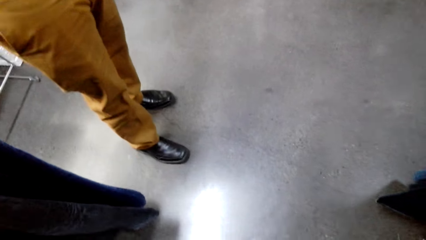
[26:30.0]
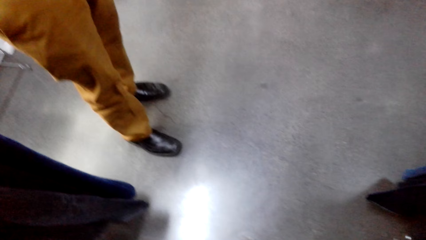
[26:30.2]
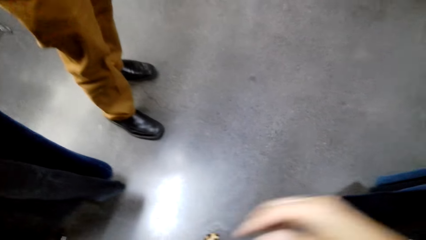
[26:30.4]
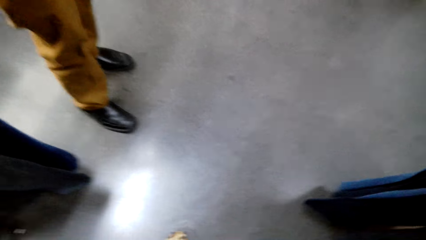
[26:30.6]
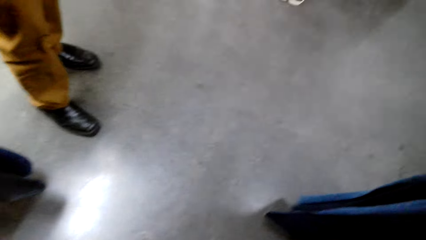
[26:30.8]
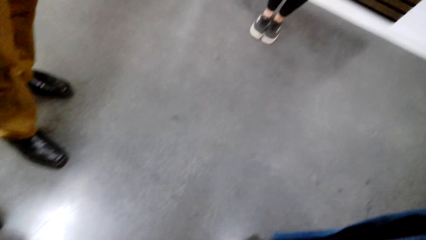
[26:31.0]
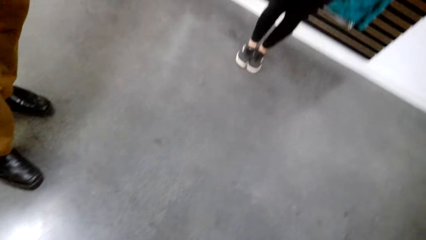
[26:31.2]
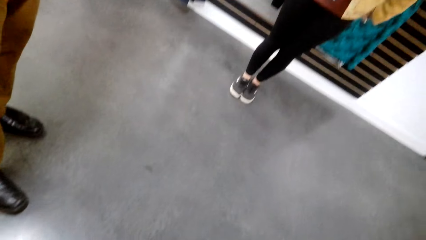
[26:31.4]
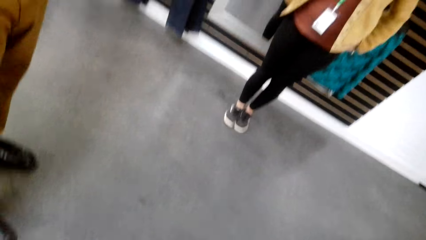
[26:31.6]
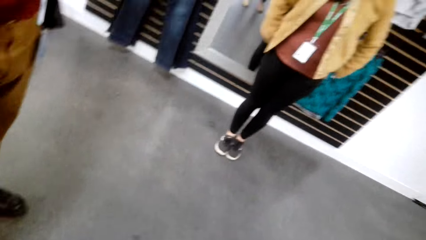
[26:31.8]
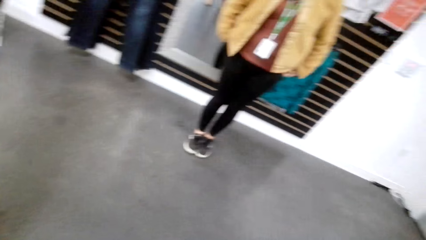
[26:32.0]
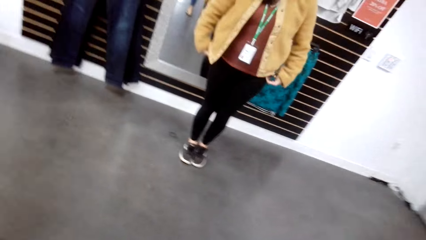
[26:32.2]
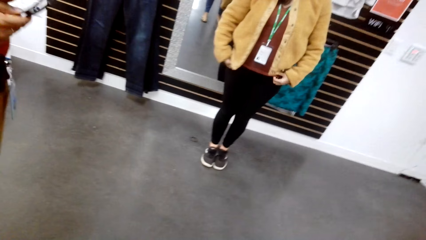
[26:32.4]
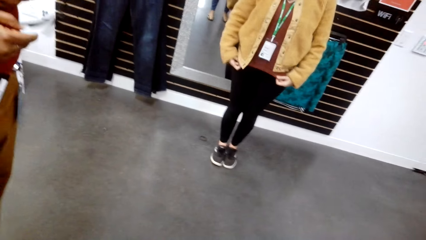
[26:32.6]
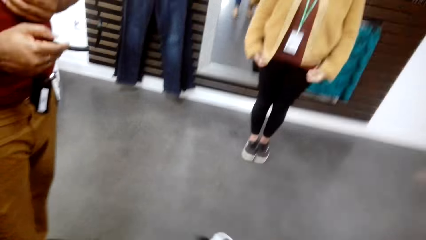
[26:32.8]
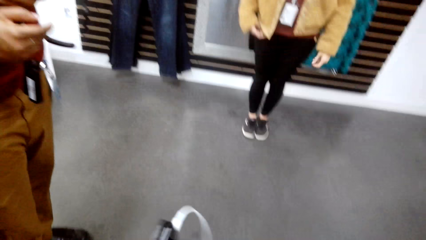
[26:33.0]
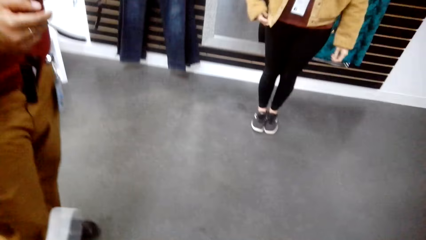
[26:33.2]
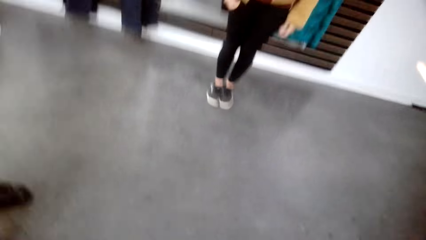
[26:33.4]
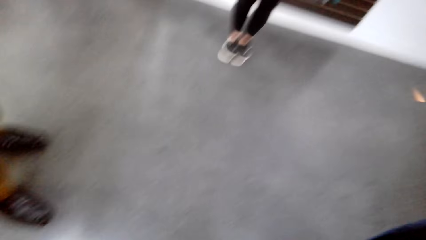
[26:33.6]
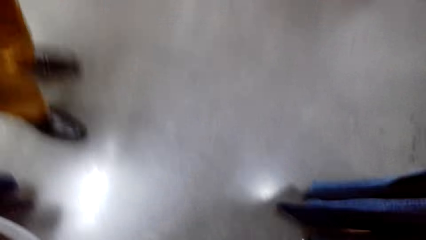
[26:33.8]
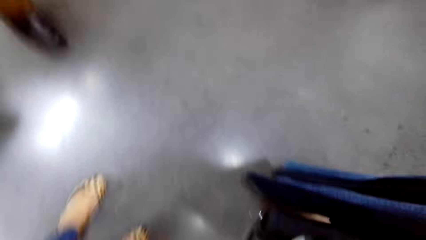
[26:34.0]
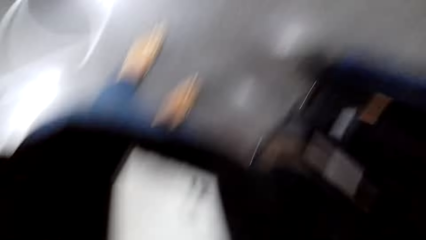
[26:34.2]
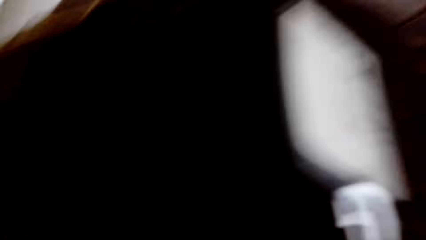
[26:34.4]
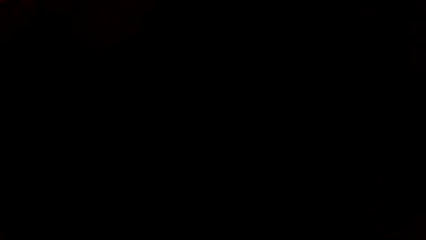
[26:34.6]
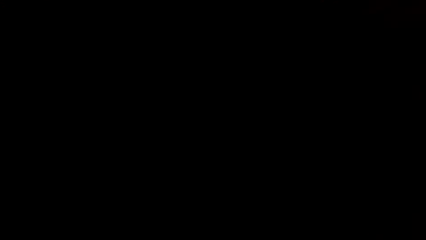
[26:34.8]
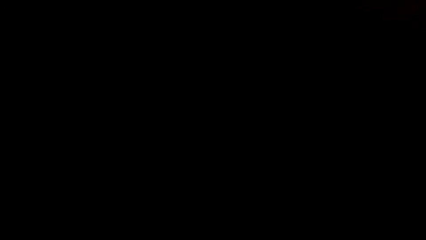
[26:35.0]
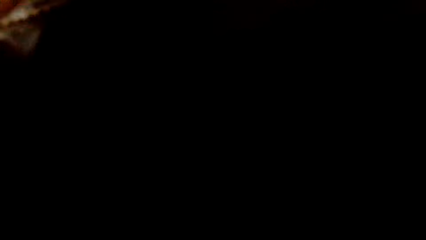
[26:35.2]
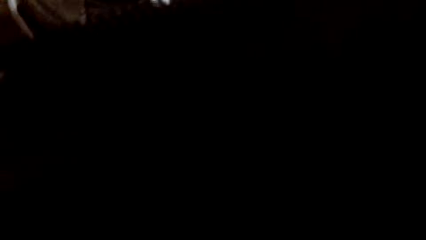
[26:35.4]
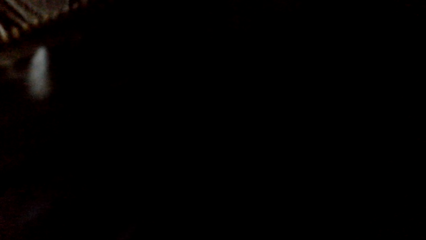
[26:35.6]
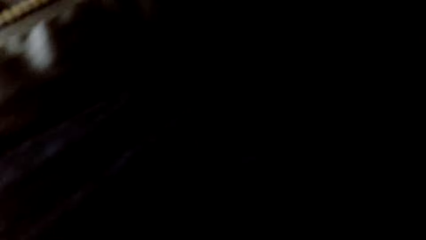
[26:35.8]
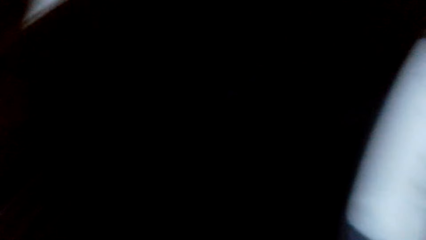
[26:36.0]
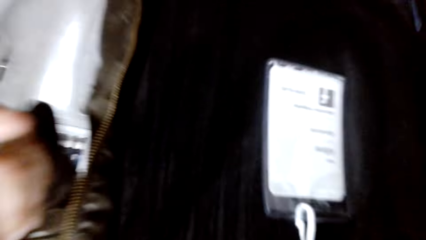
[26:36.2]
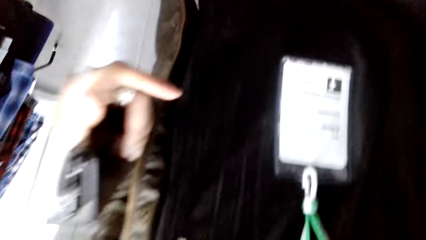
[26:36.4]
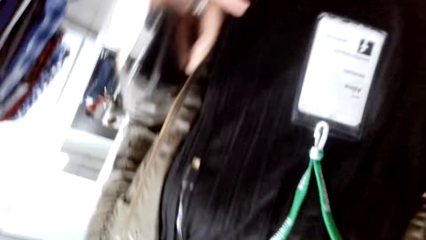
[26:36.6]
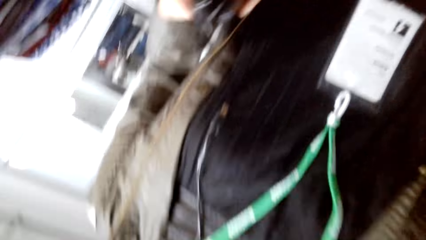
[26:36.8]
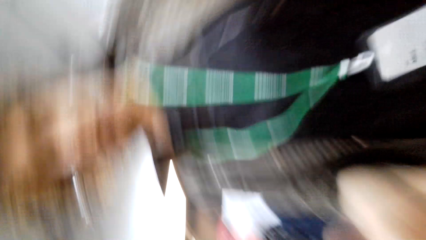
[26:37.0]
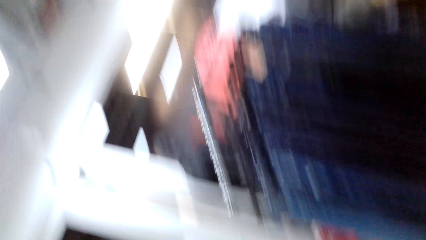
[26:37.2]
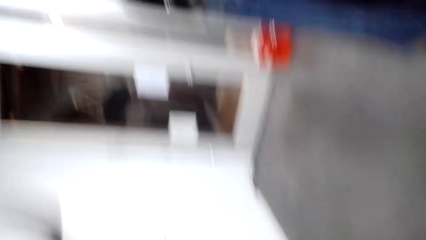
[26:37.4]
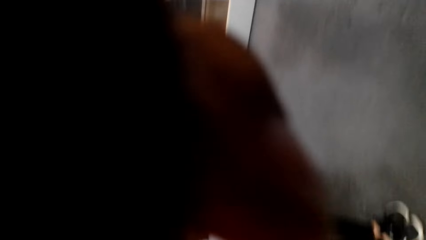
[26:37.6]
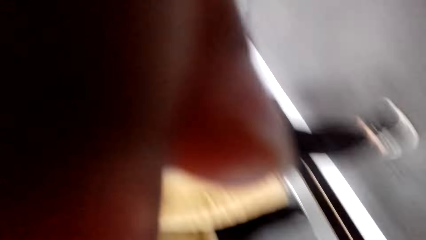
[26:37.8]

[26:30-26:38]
The camera wearer gives a person the camera.
